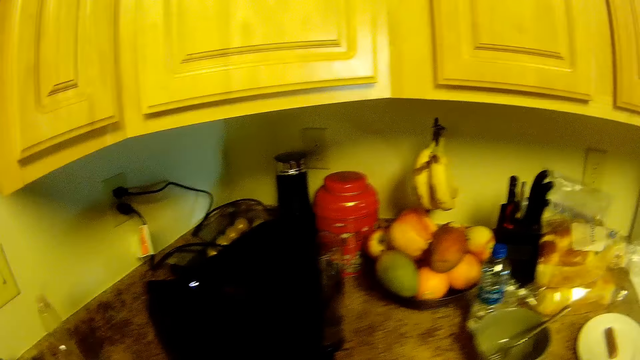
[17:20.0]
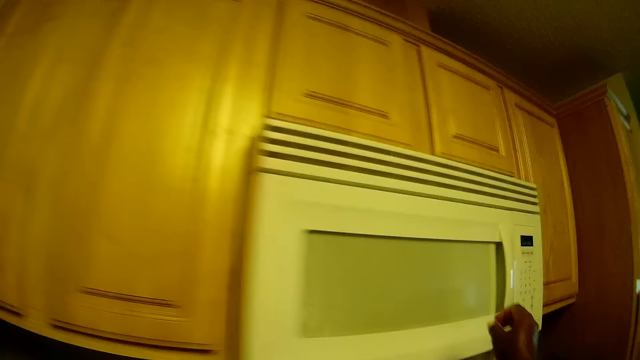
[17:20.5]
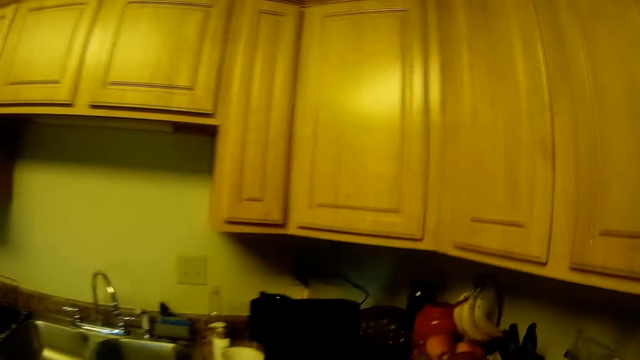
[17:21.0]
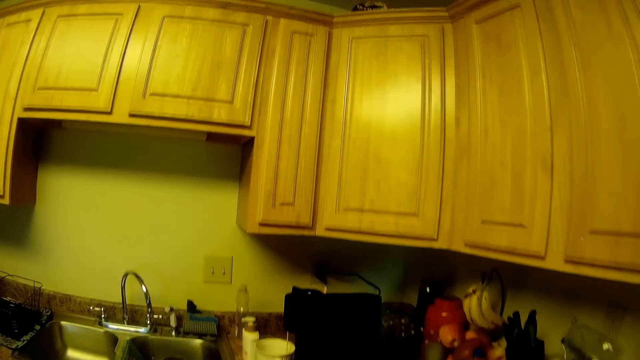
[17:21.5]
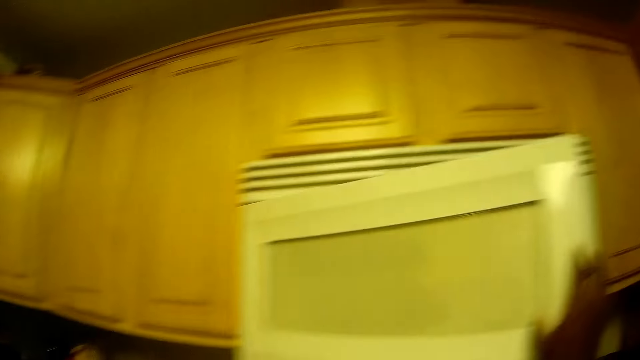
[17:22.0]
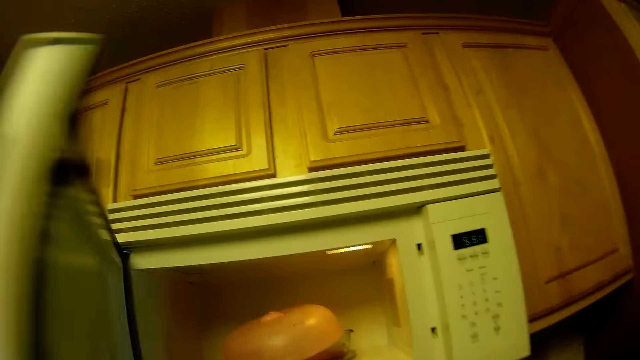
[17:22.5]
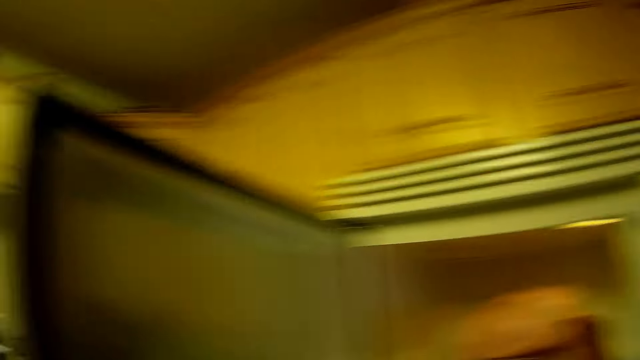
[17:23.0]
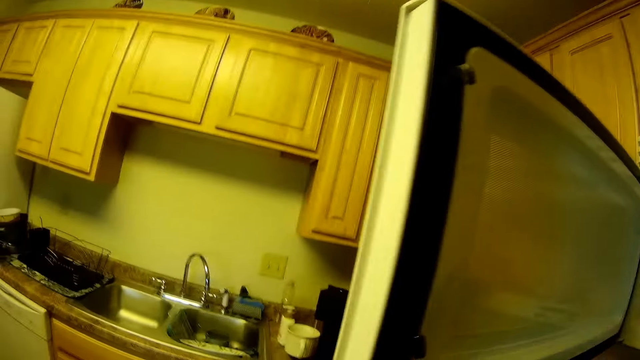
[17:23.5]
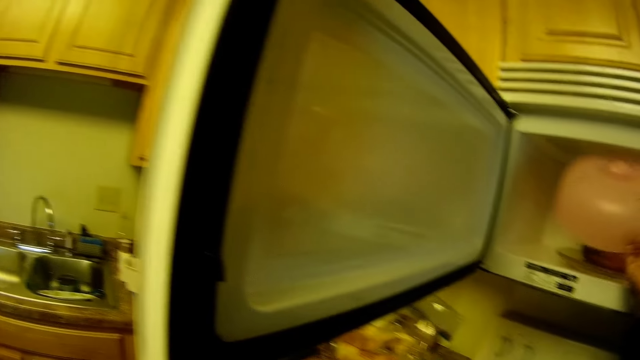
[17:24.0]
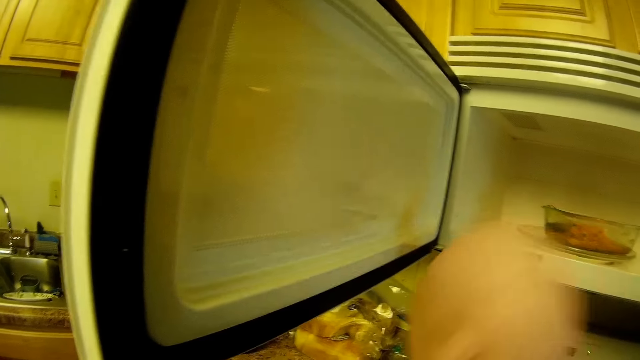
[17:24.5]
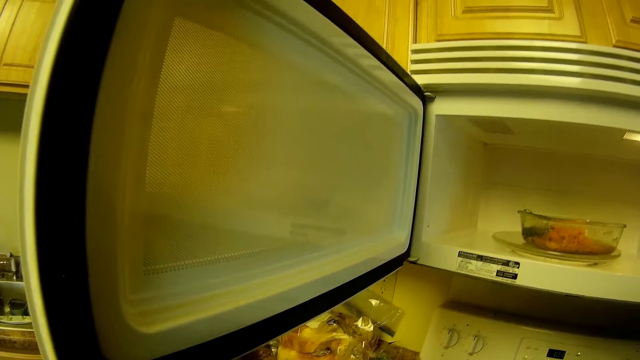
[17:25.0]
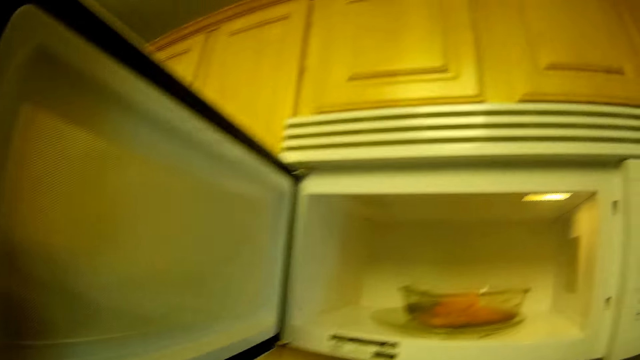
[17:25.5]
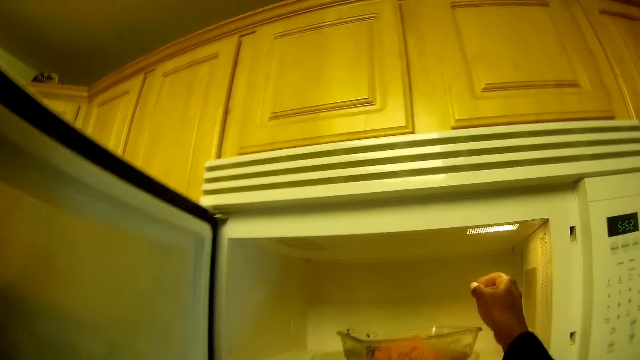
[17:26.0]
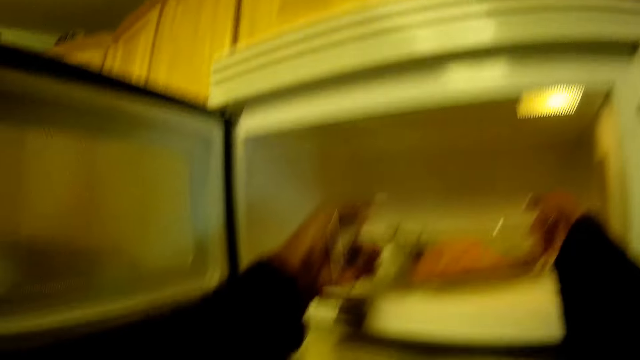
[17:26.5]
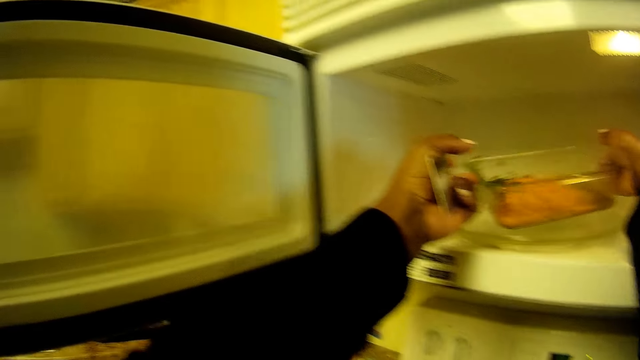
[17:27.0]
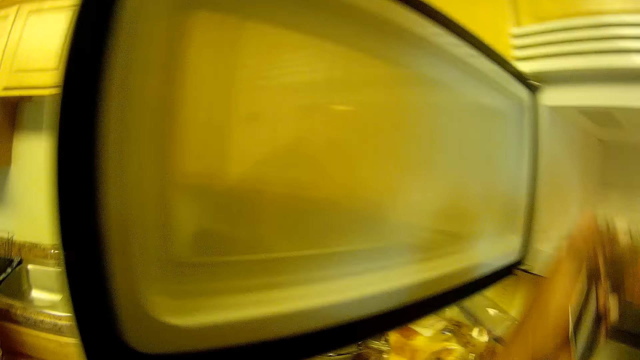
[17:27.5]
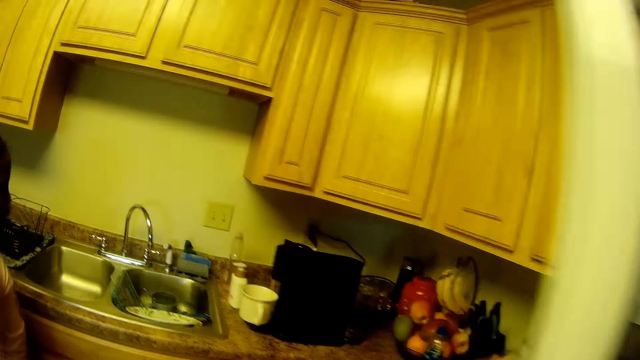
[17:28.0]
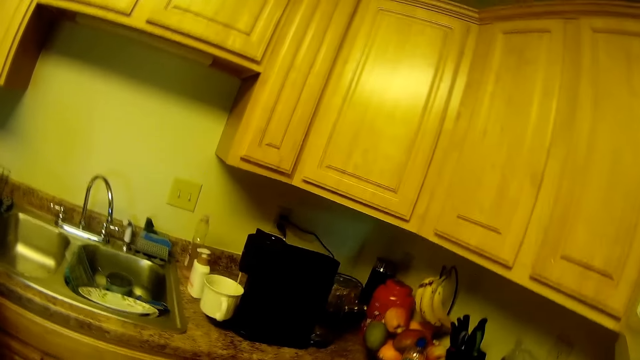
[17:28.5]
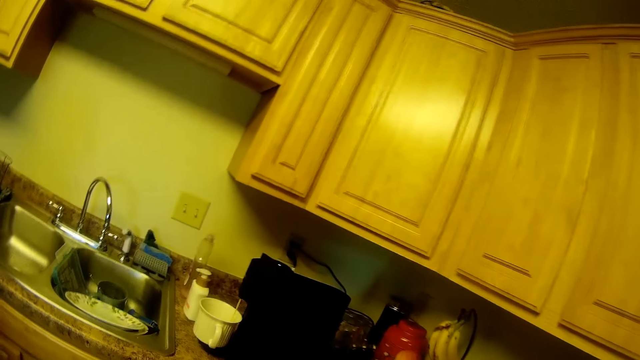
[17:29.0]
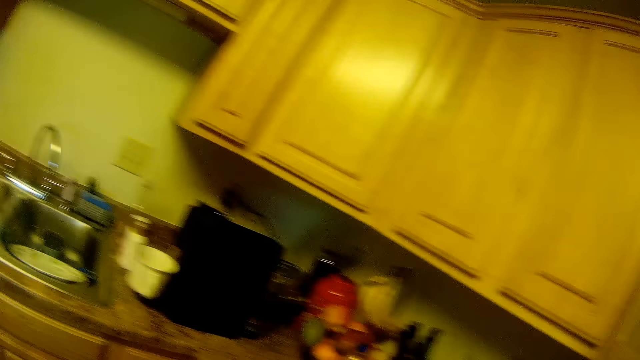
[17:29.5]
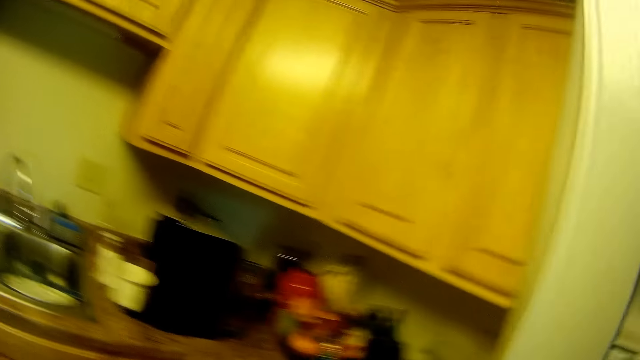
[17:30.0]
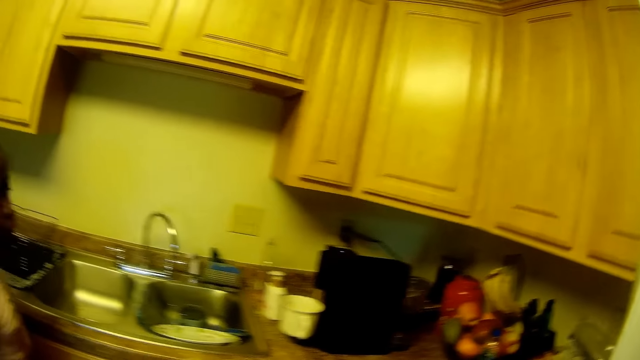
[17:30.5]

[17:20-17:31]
The camera wearer opens a microwave with her right hand. She removes a plate or tin top in the microwave with her right hand. She carries the plate of food in the microwave with both hands. She picks a bowl in the microwave.

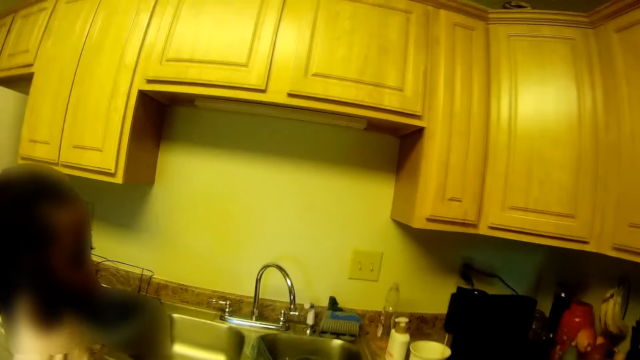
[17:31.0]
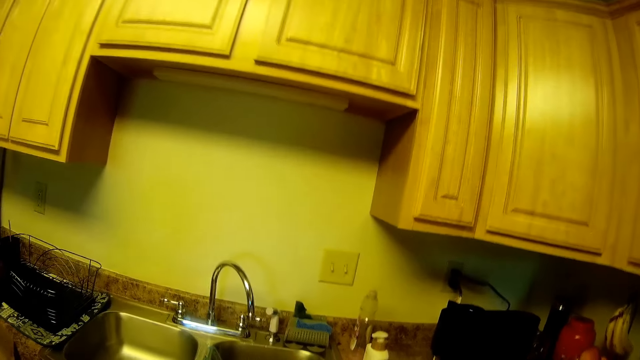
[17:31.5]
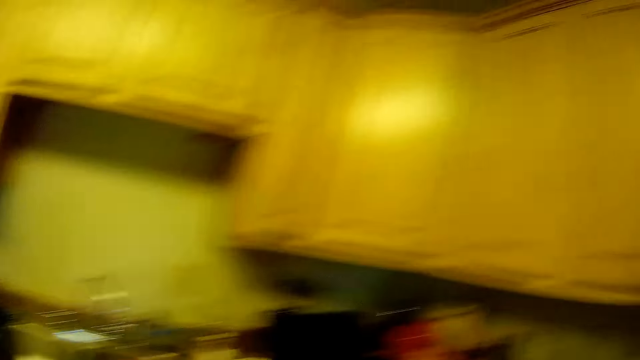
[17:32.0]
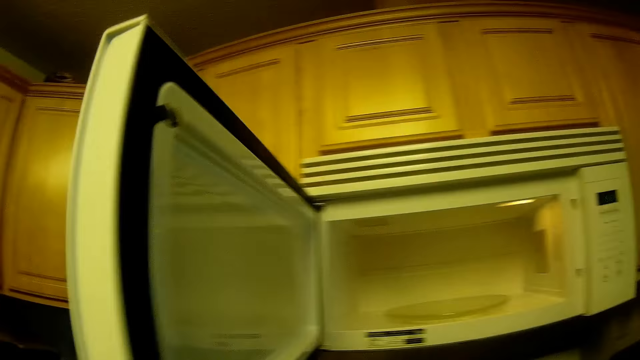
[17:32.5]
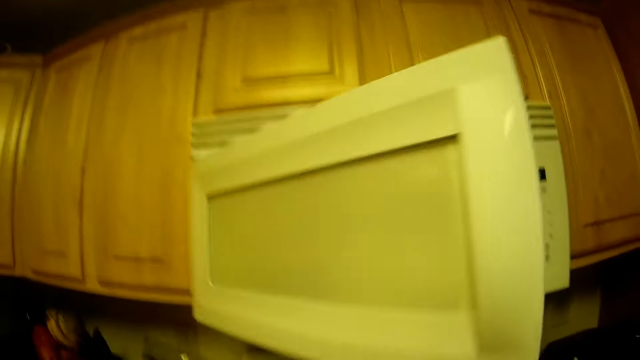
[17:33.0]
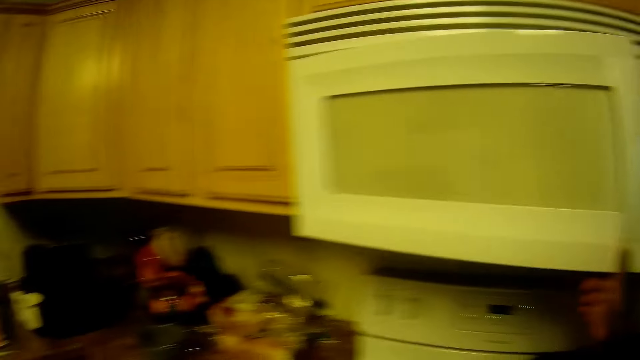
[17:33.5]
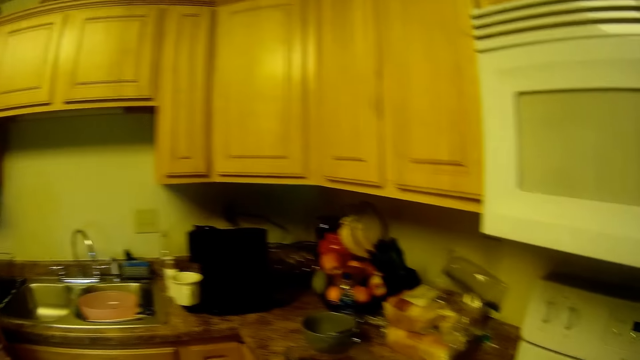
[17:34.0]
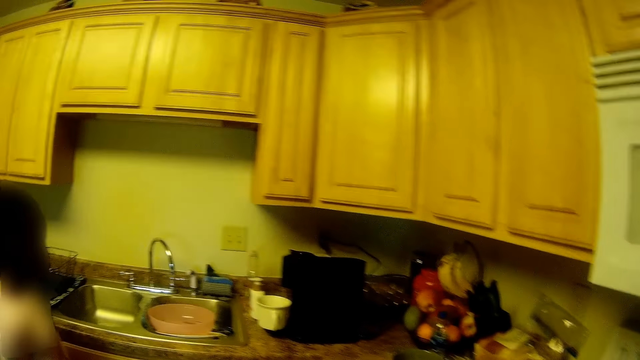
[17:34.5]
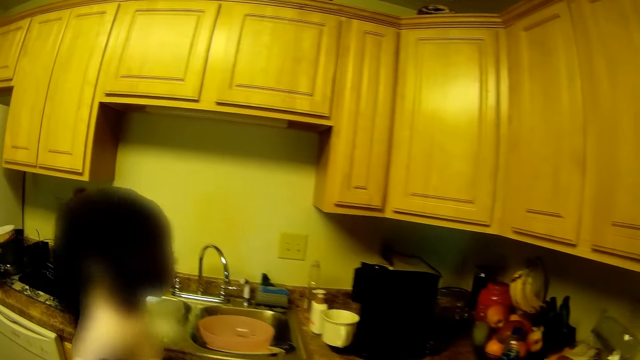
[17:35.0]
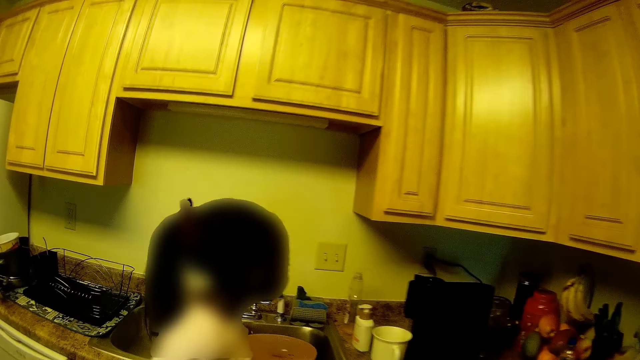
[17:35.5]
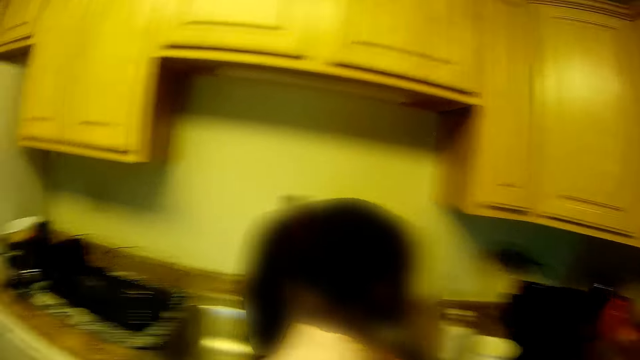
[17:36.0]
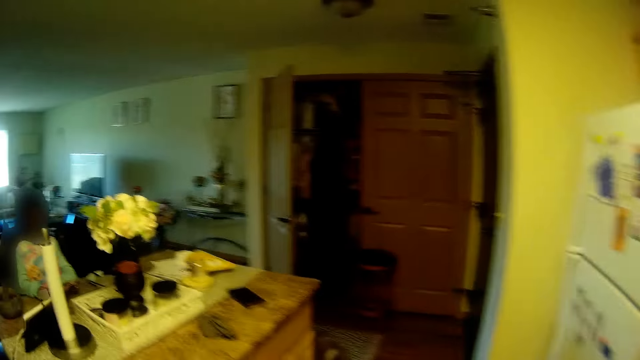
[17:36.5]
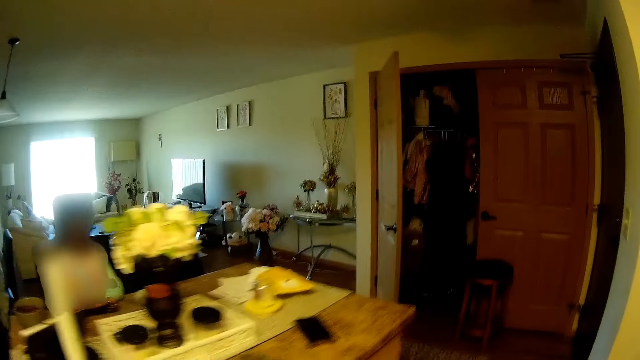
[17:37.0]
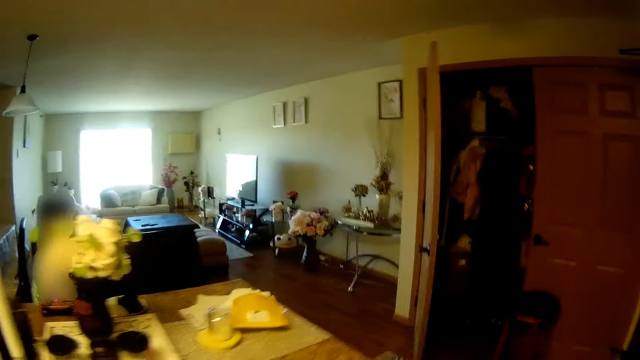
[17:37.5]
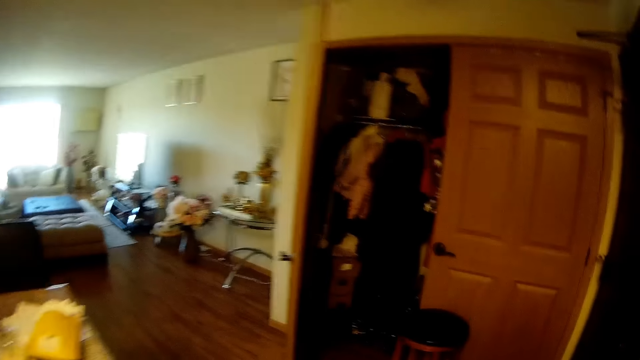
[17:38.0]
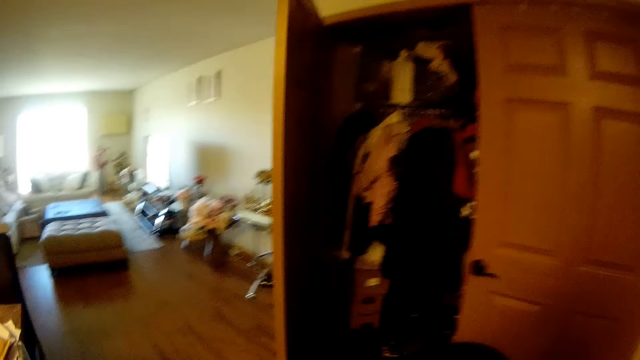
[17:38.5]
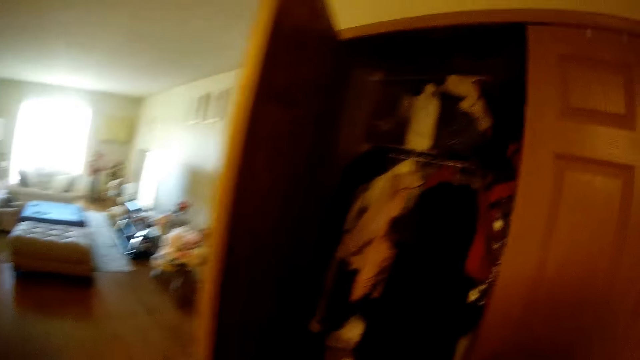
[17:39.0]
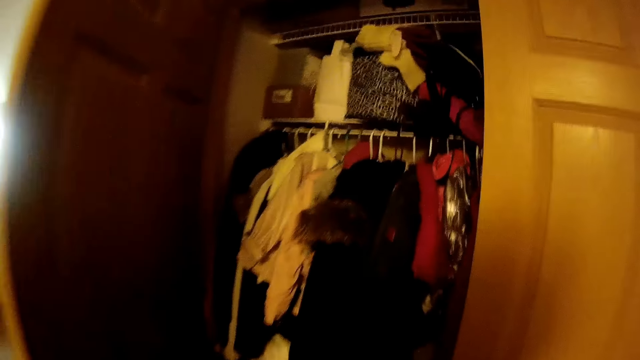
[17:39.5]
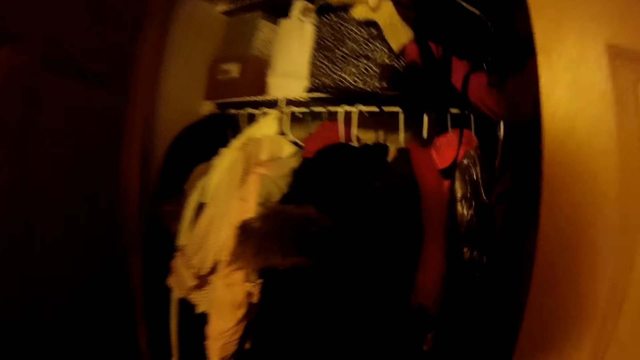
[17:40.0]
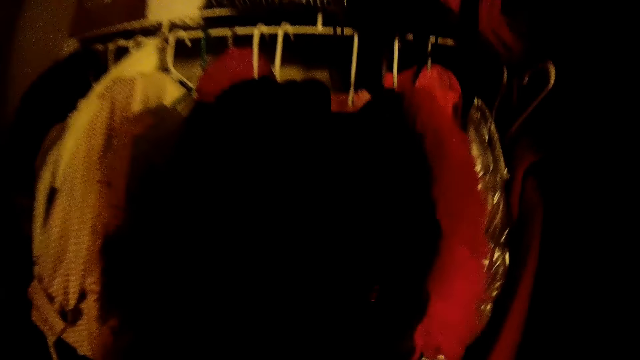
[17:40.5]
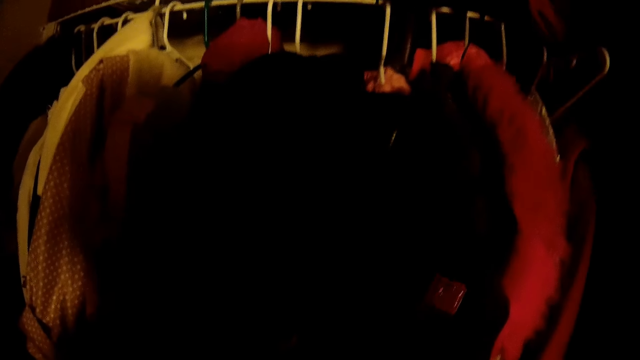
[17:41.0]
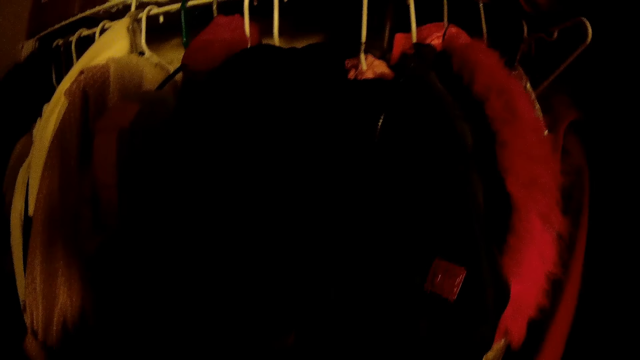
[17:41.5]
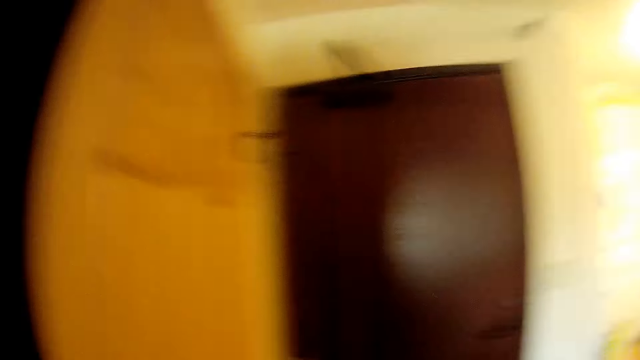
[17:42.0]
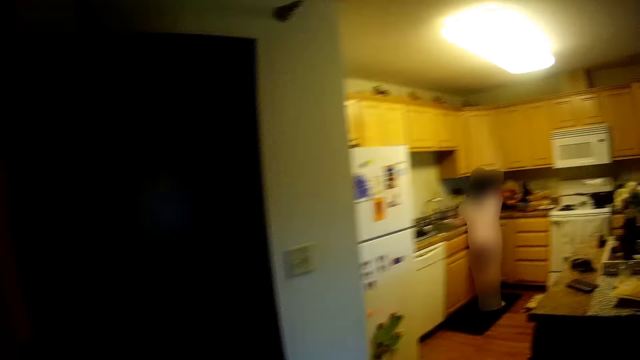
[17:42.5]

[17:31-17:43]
The camera wearer closes the microwave with her right hand. The girl moves past the camera wearer. The camera wearer moves around. She walks to the wardrobe.
